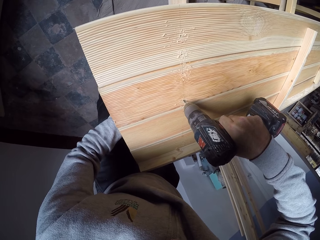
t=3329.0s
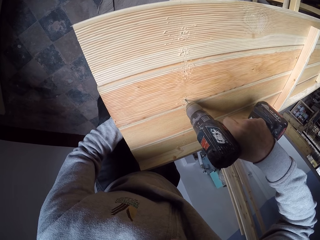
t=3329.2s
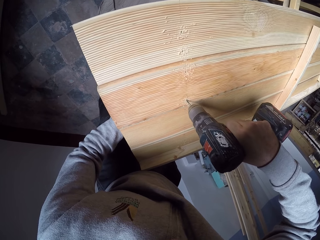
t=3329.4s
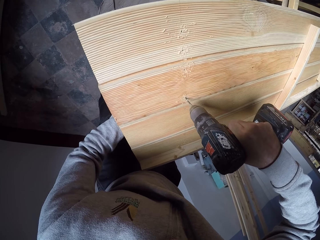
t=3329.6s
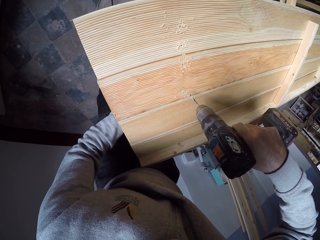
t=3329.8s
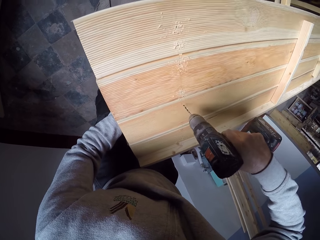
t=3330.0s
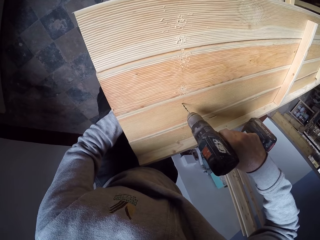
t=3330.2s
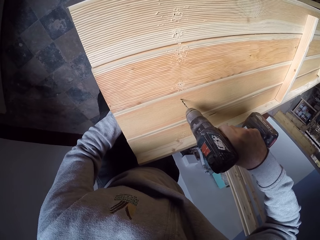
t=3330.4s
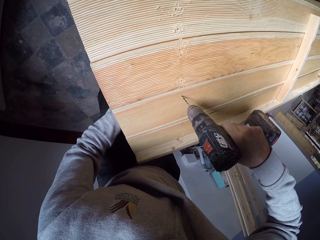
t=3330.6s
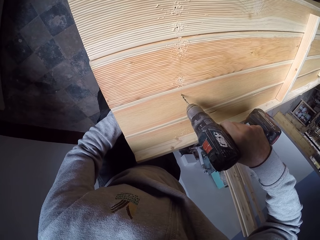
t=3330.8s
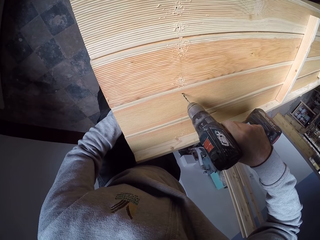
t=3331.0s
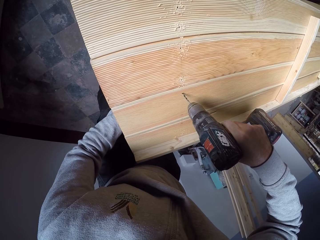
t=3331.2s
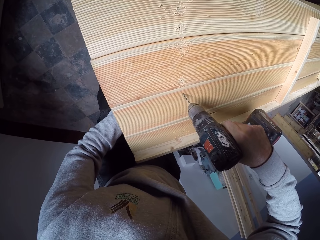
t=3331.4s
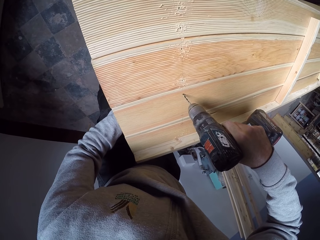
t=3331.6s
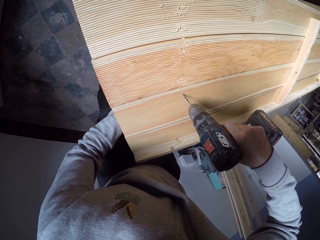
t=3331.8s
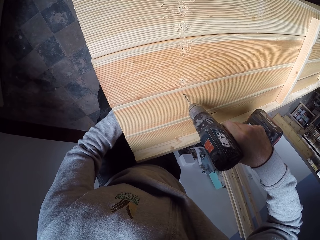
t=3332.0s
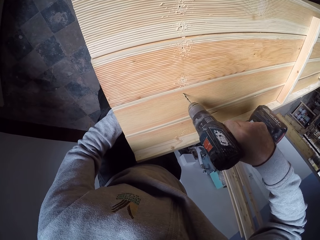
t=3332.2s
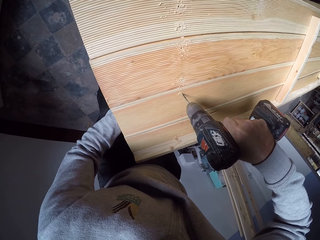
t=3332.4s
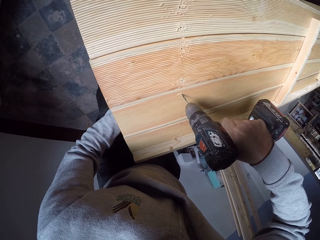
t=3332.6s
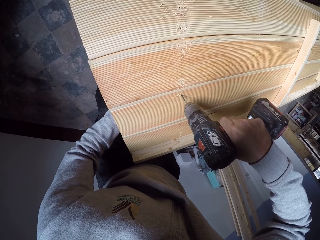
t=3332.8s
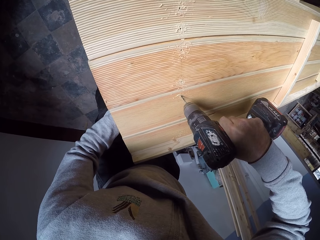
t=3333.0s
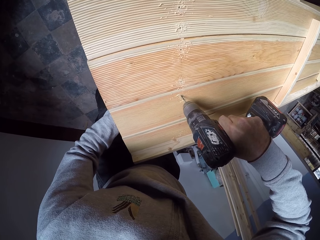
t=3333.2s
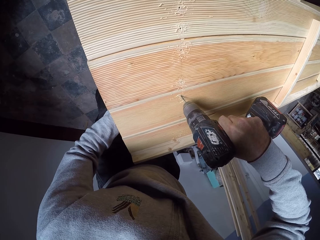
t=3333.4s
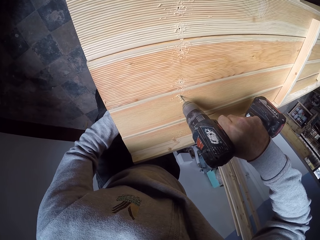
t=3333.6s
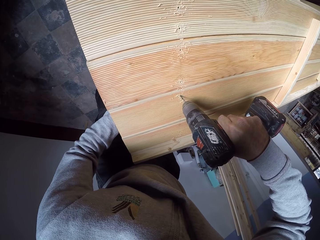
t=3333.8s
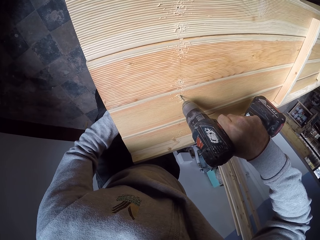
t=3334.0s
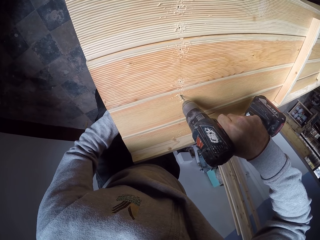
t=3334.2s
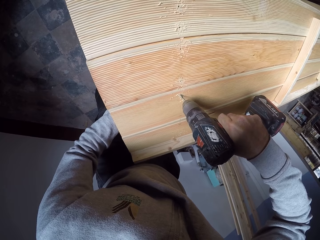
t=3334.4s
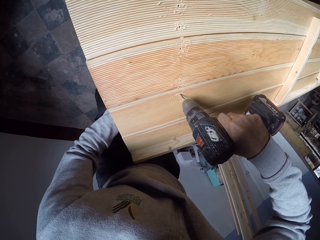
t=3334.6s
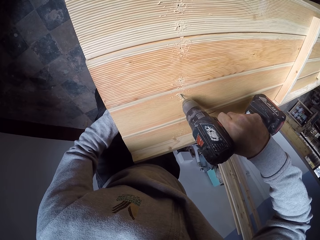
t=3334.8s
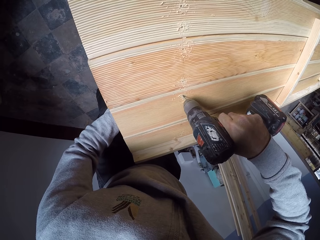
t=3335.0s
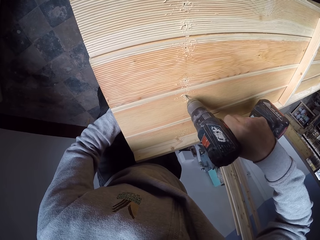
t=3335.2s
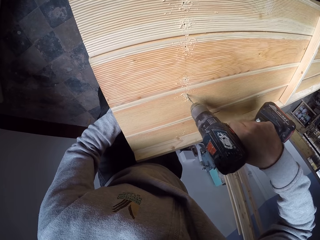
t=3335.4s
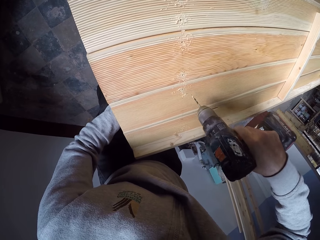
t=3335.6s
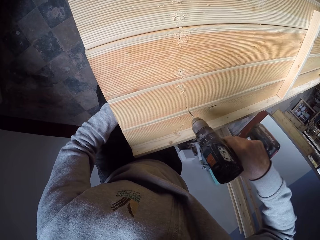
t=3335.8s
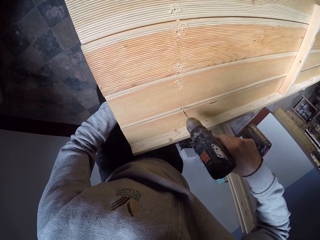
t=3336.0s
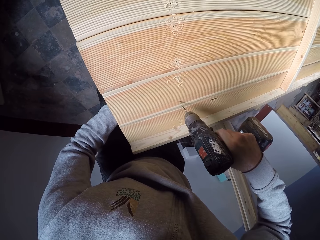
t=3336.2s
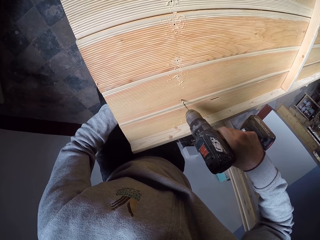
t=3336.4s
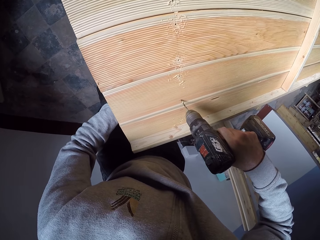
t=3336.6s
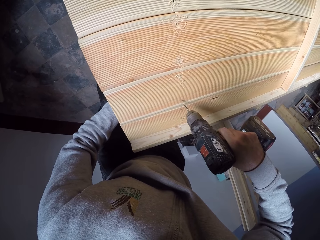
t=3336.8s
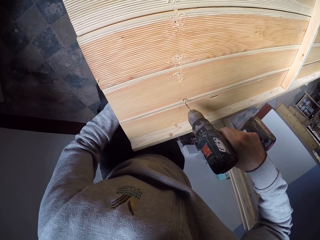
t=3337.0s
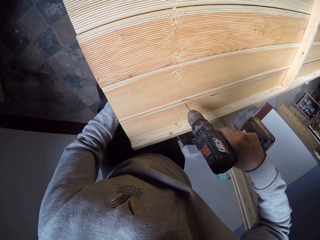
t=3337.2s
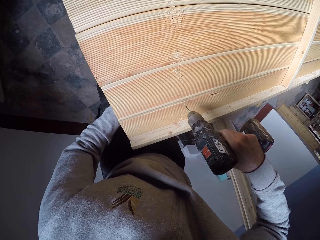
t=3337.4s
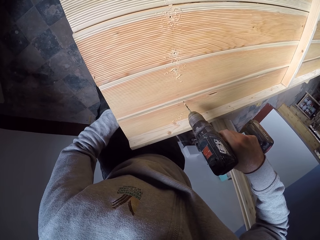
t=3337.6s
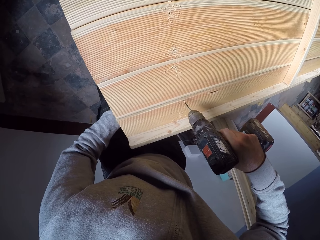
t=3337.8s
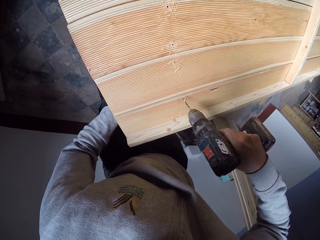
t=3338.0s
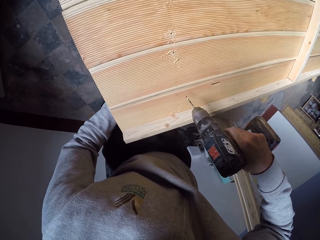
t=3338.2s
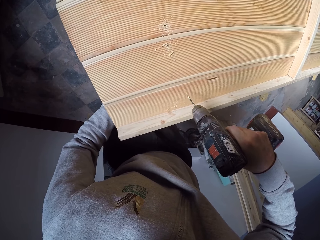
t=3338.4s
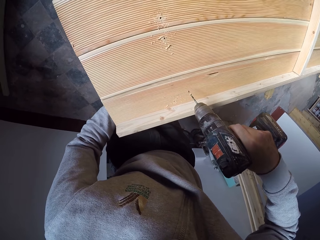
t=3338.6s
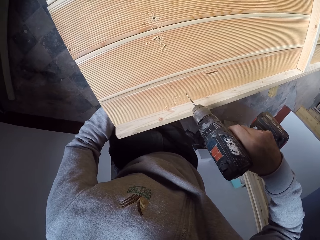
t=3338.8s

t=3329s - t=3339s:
The camera wearer drills the wooden structure.

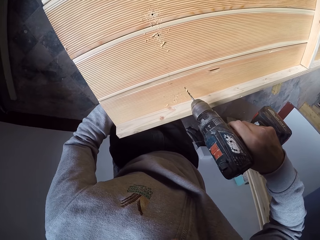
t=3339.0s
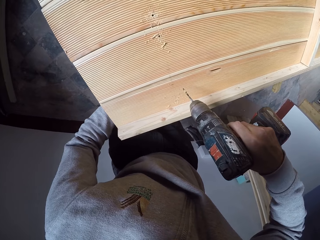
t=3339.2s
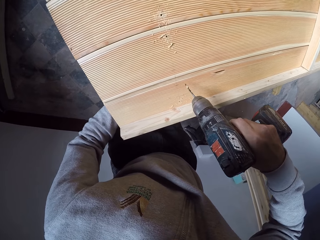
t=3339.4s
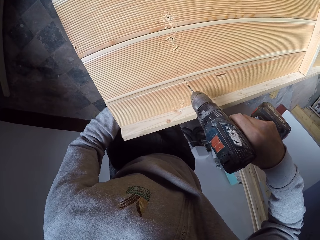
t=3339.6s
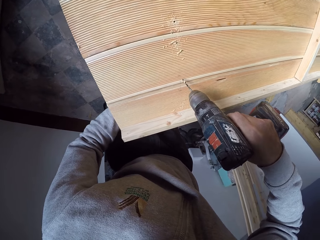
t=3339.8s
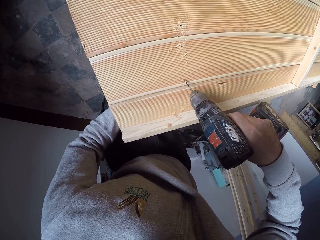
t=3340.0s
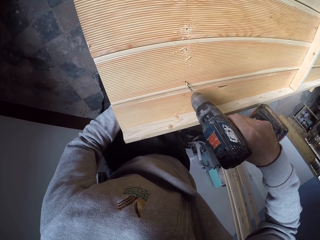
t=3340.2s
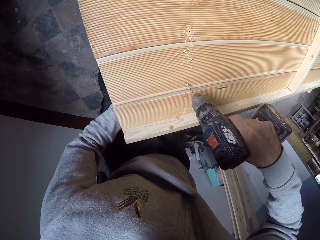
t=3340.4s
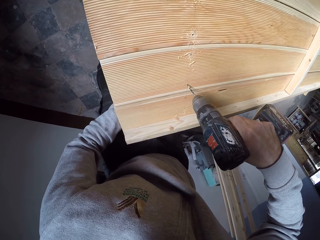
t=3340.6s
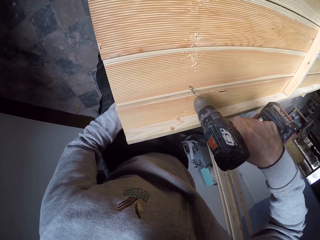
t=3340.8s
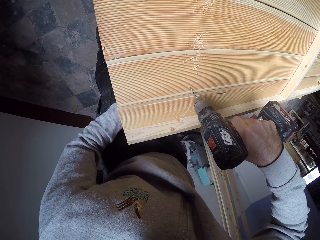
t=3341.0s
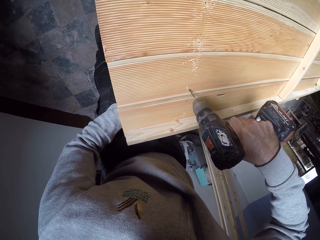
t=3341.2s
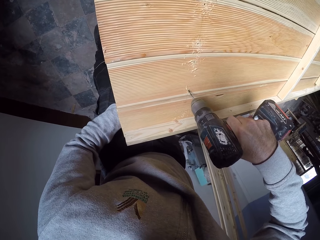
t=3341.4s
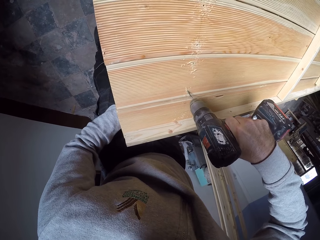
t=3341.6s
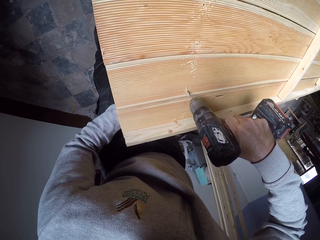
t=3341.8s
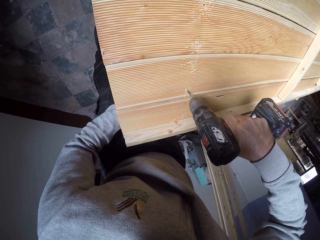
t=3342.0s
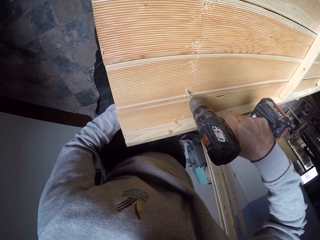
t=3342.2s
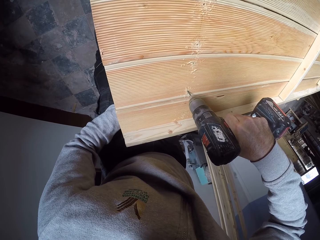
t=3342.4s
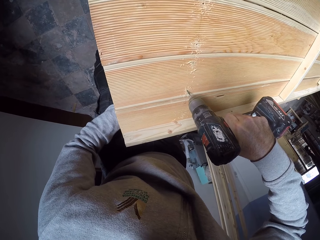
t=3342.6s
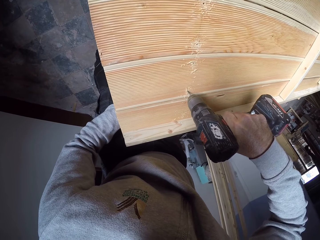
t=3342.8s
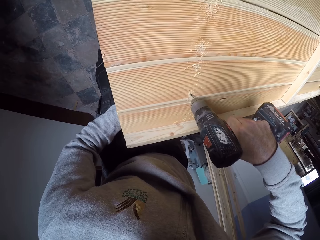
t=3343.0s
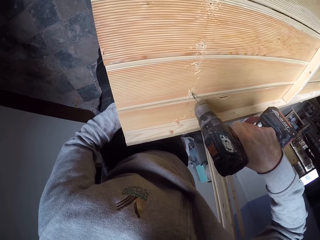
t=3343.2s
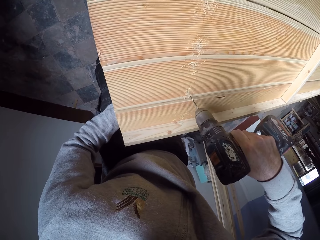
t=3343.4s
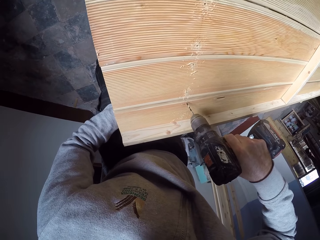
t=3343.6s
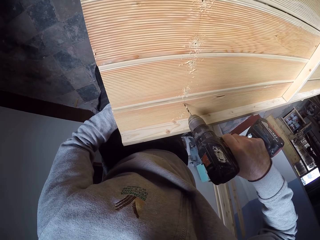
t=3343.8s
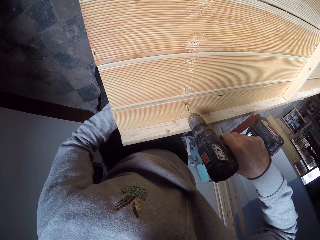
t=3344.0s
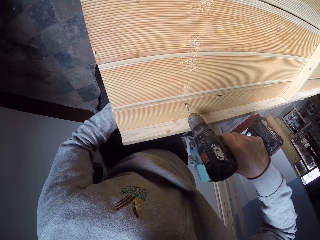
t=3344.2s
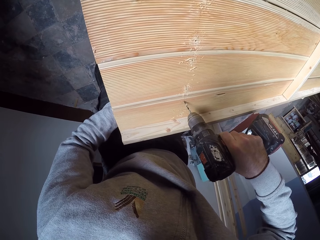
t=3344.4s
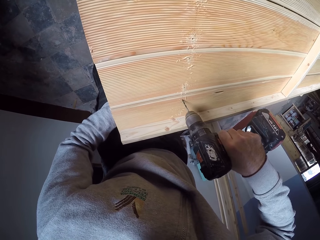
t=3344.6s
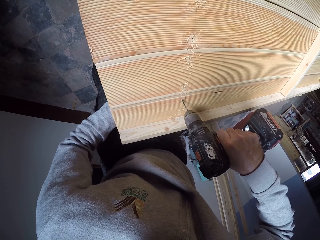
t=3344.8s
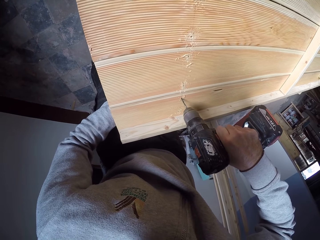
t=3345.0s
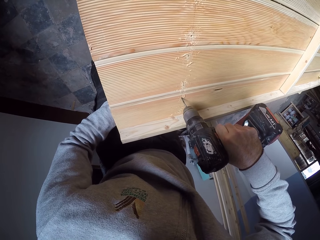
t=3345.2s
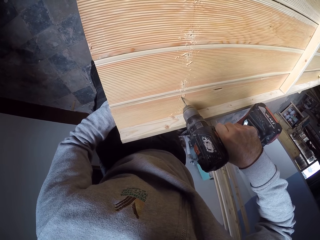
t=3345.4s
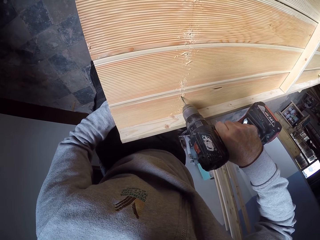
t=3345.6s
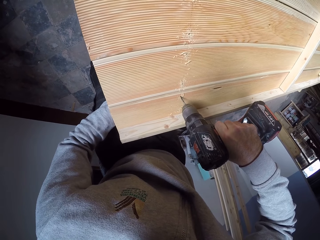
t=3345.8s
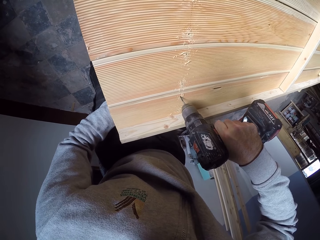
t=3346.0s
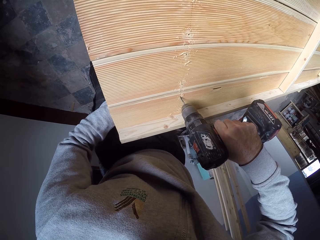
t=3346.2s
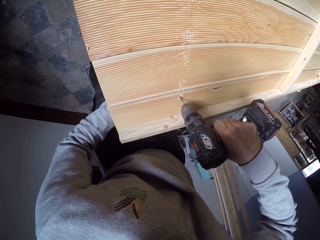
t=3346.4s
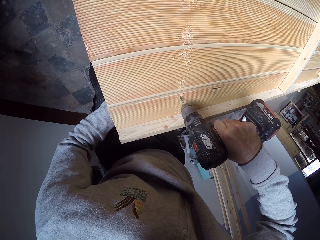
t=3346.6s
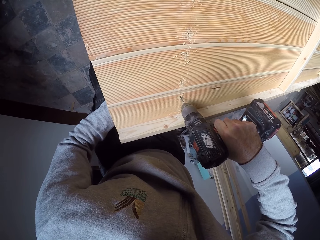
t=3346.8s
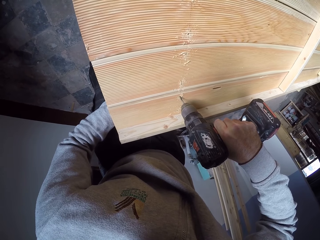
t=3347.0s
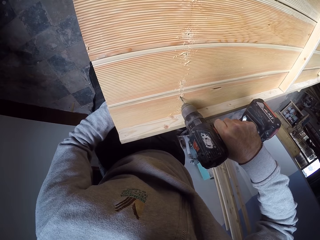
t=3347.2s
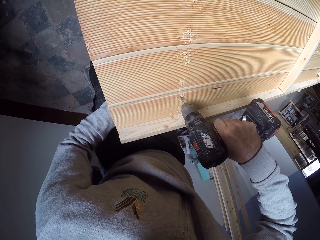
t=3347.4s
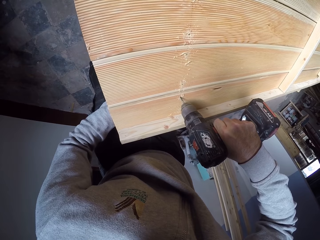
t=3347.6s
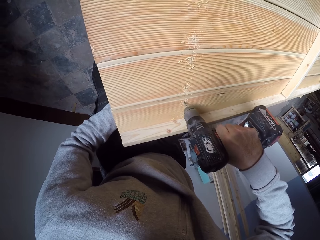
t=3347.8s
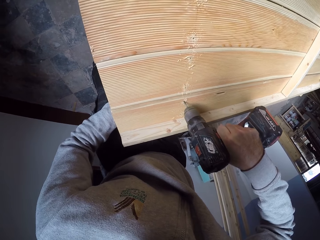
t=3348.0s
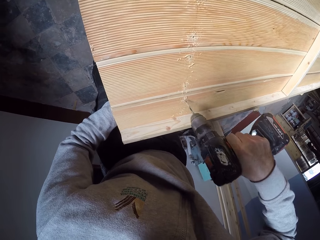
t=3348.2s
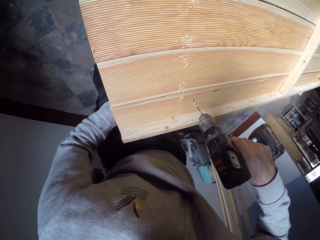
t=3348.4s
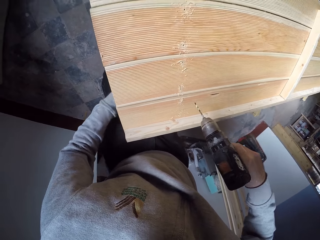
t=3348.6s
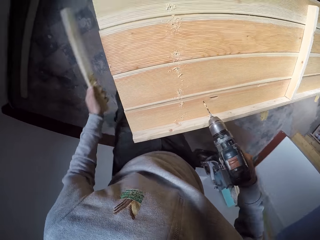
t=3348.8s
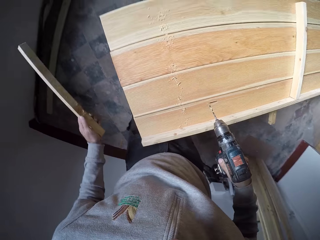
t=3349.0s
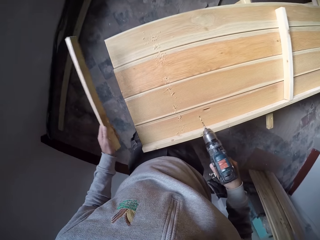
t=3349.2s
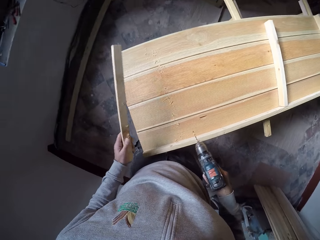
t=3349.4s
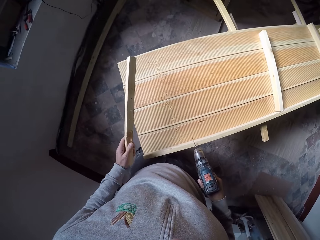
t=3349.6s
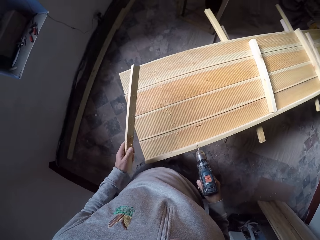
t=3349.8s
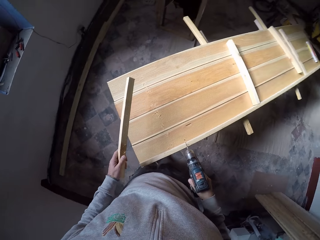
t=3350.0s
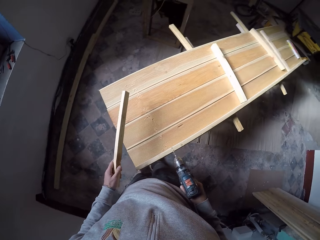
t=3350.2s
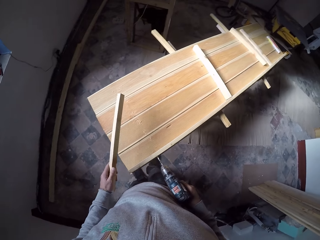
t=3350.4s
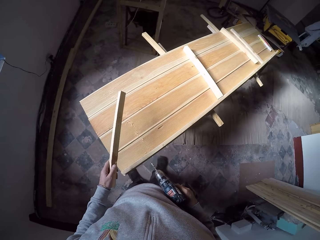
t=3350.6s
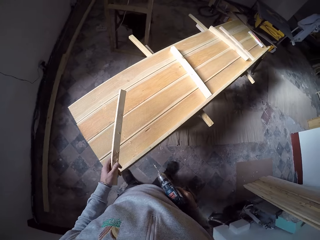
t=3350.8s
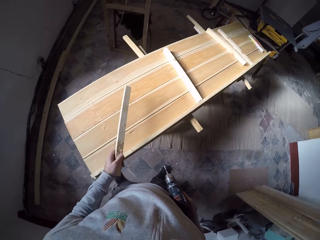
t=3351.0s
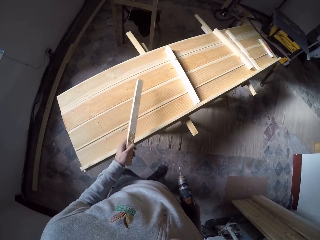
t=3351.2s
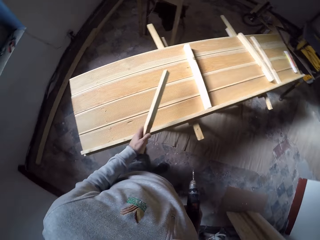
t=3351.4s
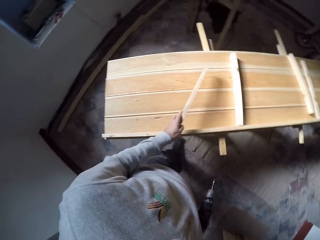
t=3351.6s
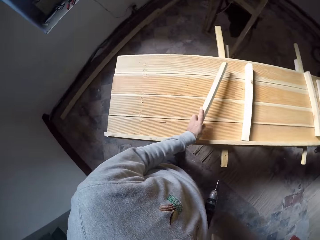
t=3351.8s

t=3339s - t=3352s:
The camera wearer drills the wooden structure. They drill the wooden structure repeatedly. They walk around the room beside the wood.
